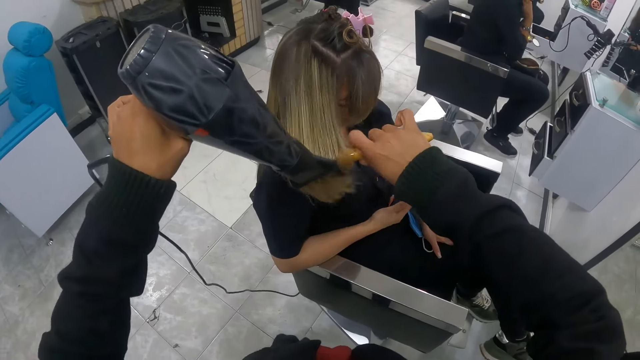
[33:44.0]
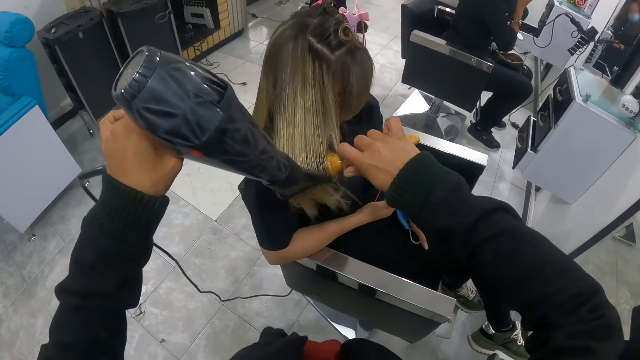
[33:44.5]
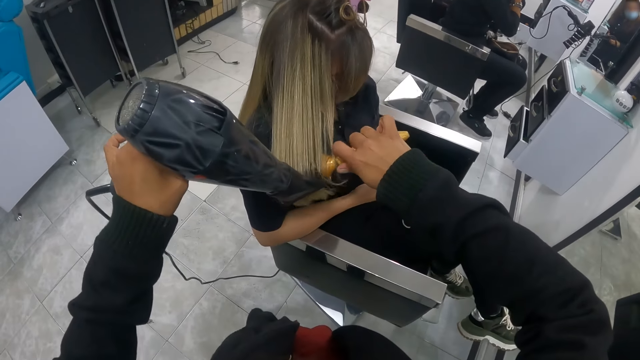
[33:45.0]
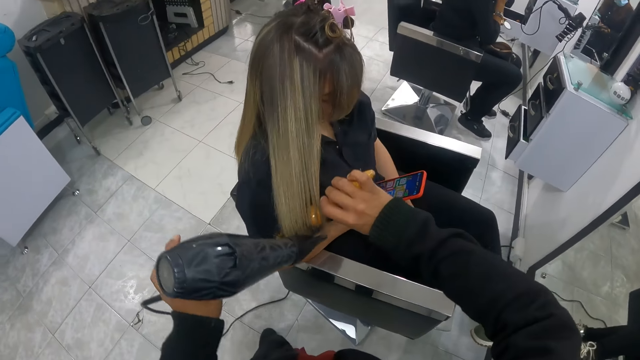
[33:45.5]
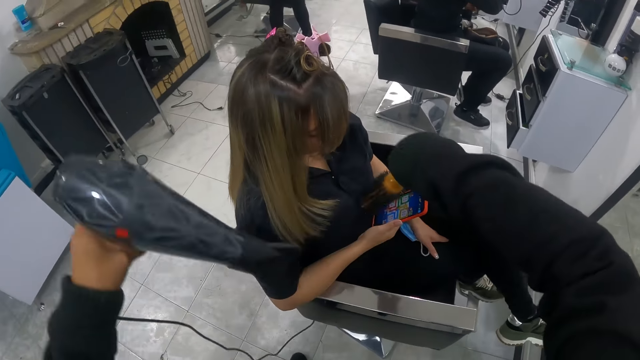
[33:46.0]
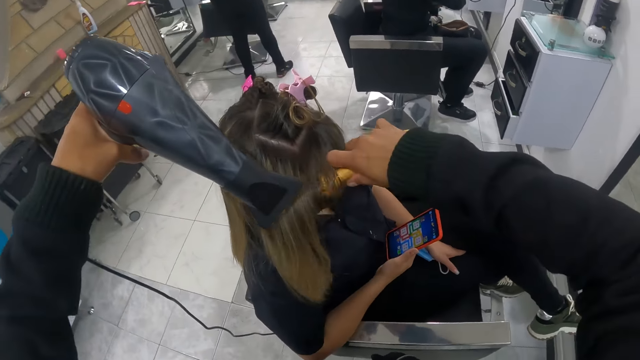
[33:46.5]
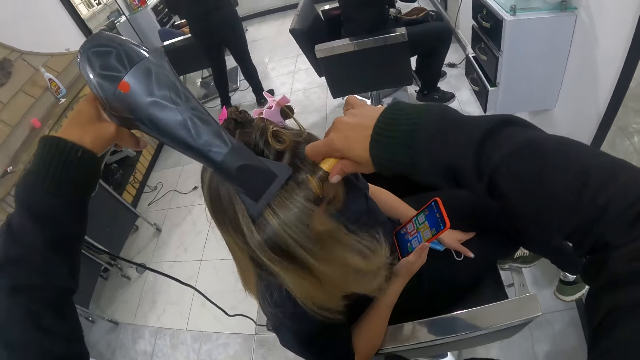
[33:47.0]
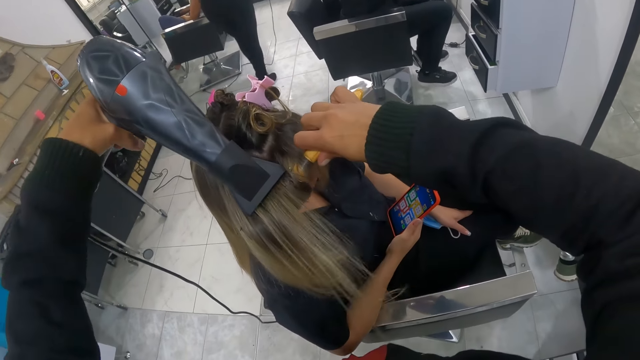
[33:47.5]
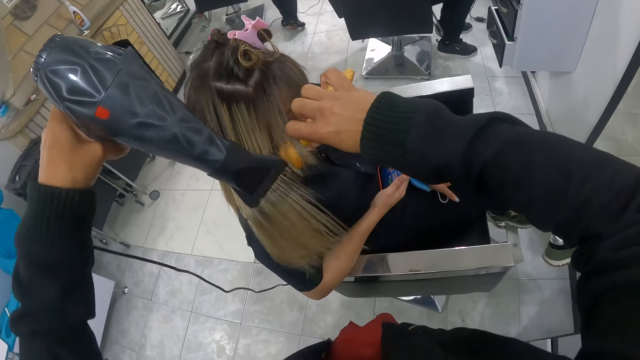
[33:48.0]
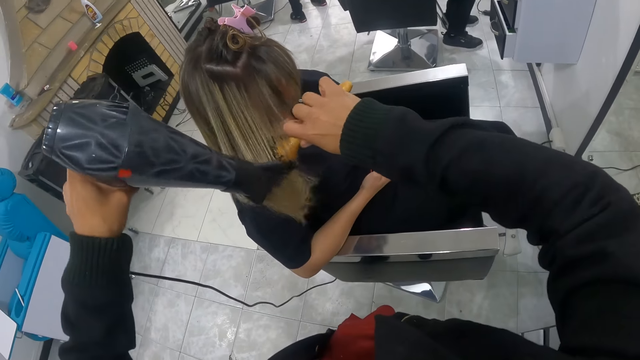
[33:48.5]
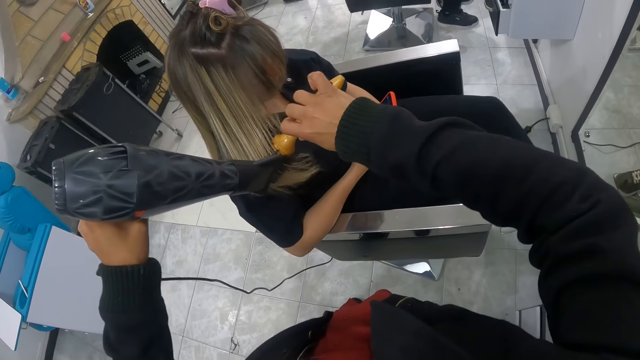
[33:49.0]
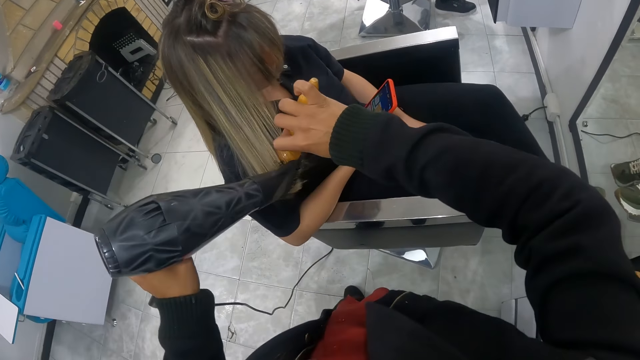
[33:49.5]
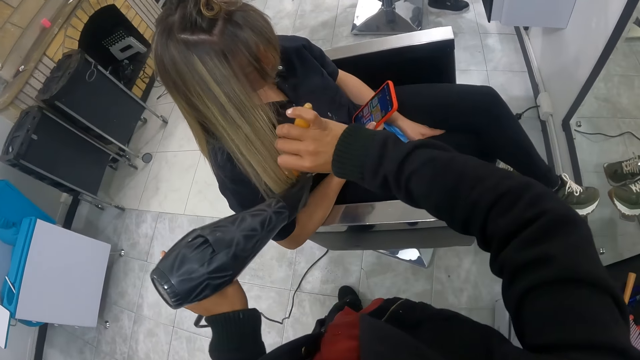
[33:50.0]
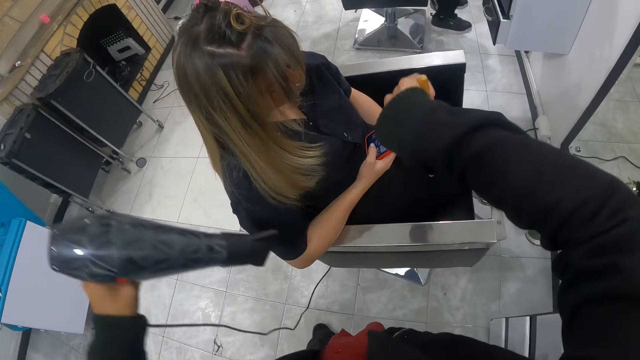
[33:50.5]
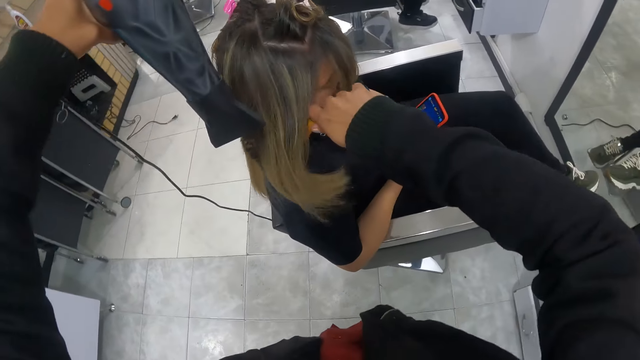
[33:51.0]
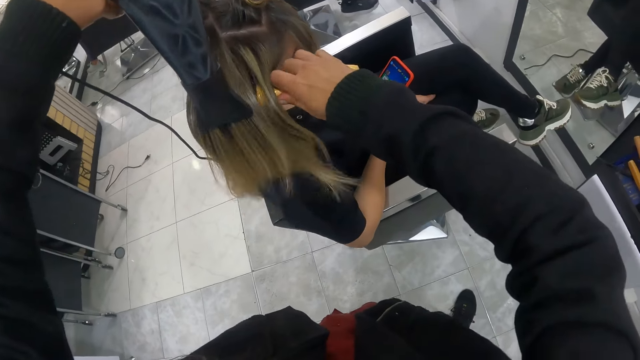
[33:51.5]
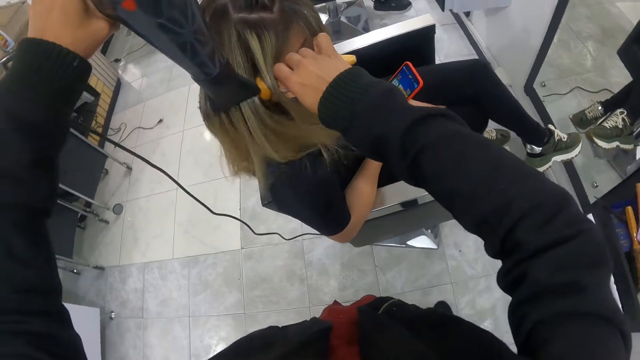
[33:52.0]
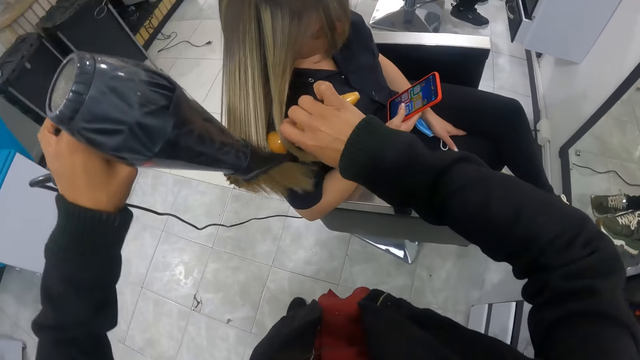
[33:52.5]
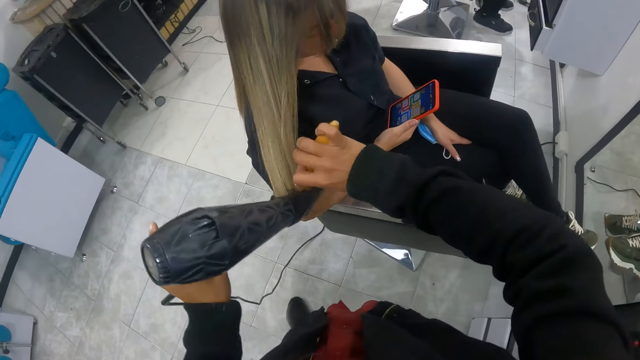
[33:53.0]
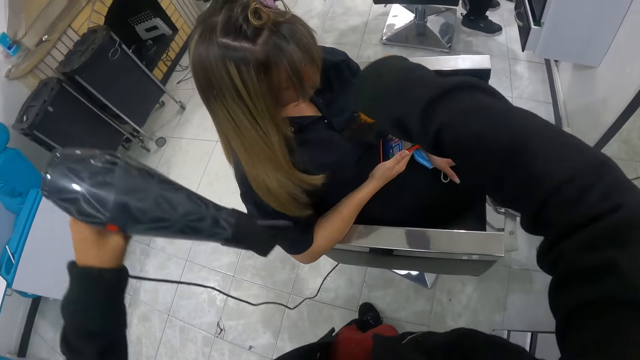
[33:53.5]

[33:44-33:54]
The camera wearer blow-dries the hair with a blow-dryer. They coil the hair with a hair brush. They blow-dry the hair with the blow-dryer. They coil the hair with the hair brush.

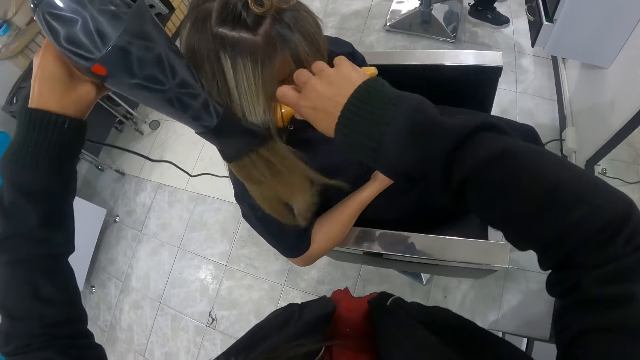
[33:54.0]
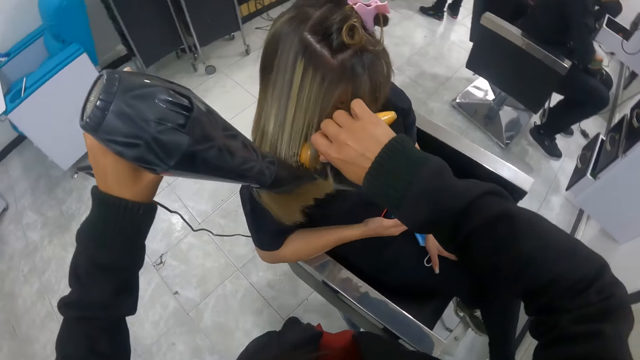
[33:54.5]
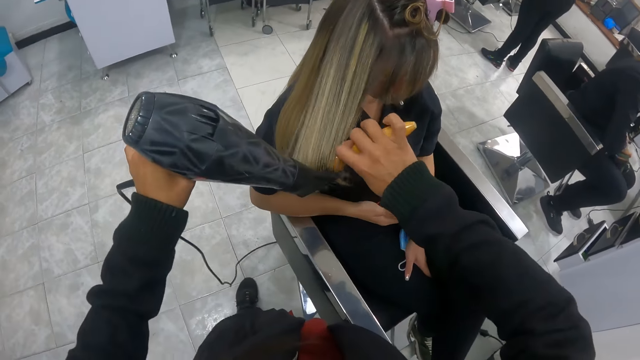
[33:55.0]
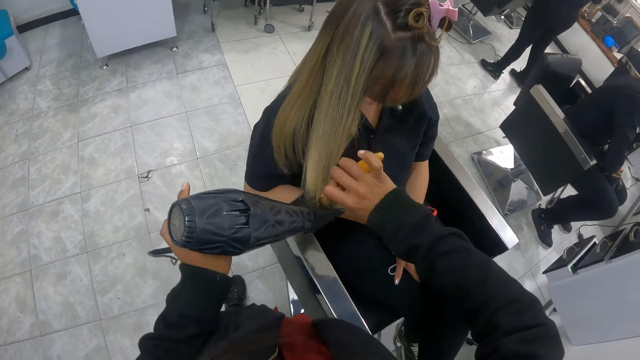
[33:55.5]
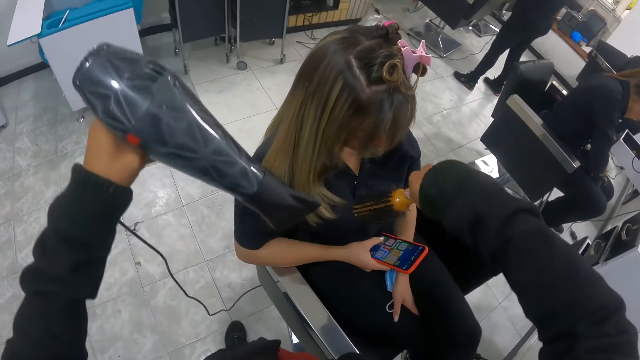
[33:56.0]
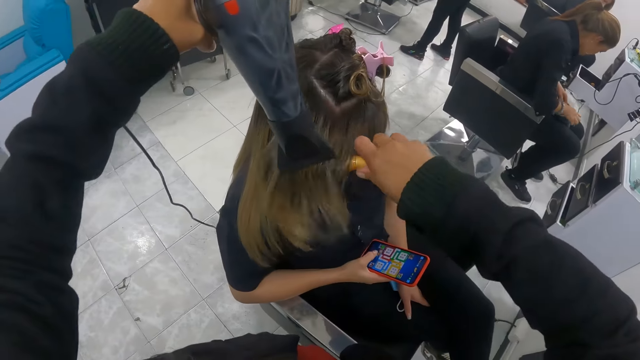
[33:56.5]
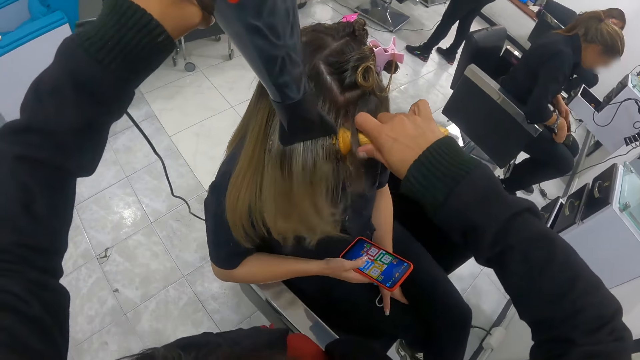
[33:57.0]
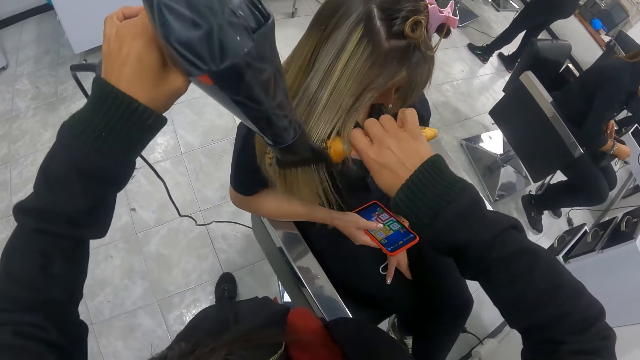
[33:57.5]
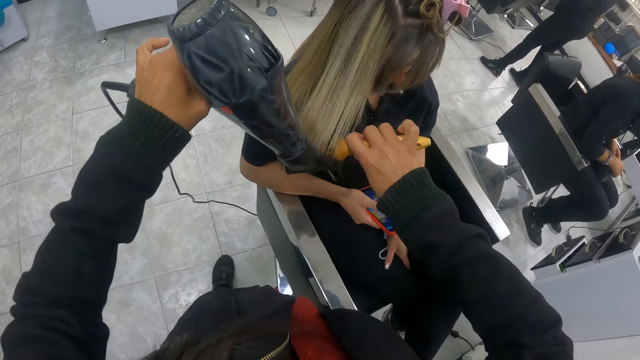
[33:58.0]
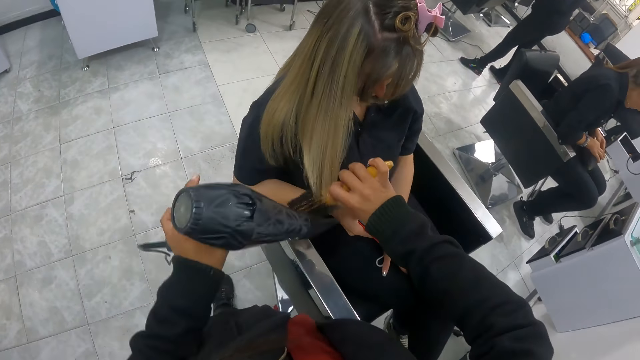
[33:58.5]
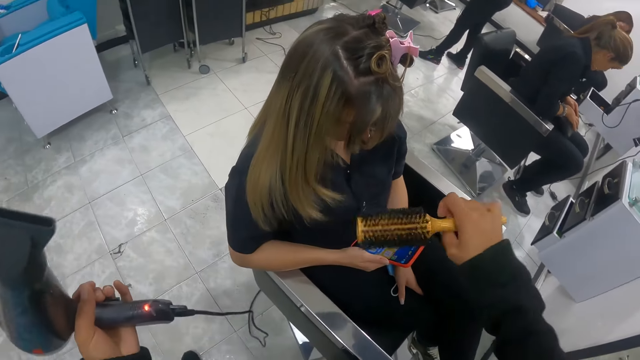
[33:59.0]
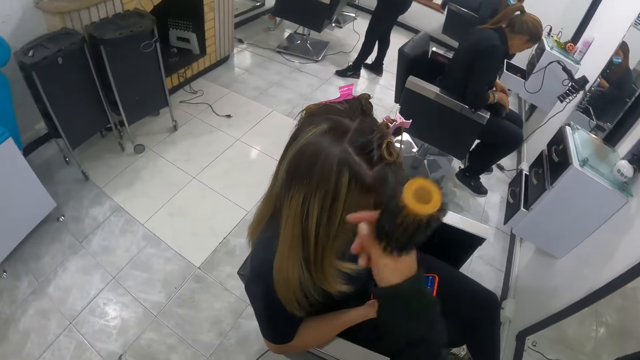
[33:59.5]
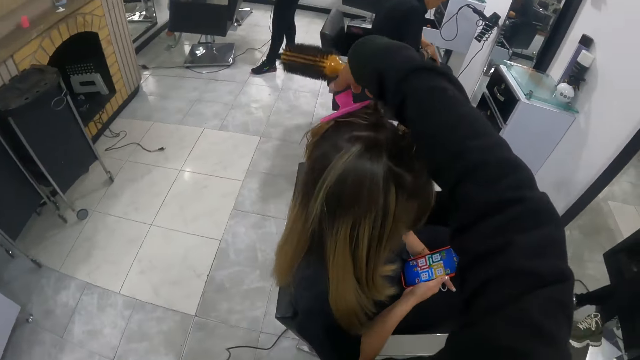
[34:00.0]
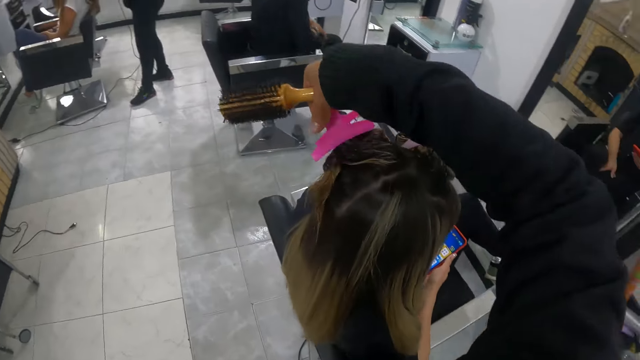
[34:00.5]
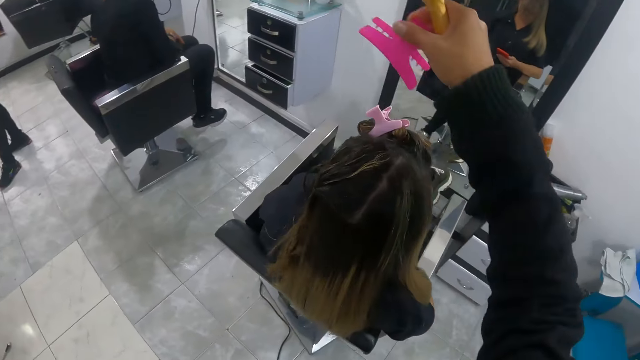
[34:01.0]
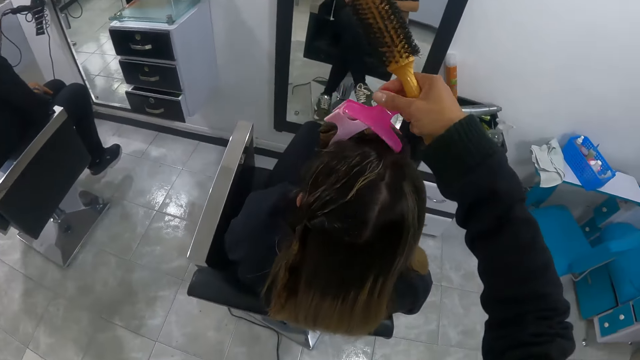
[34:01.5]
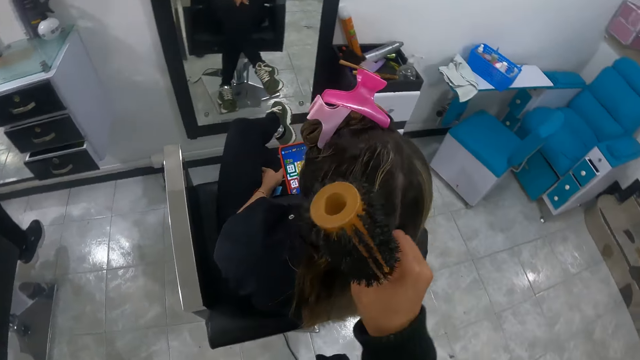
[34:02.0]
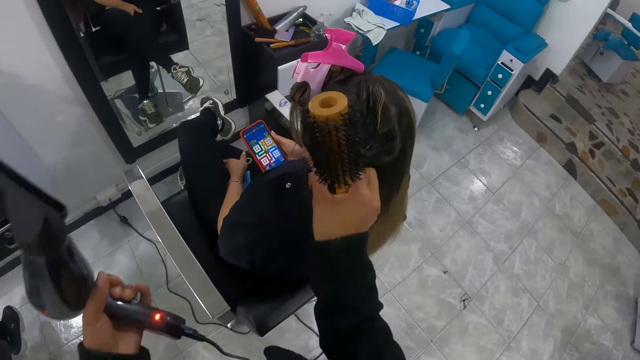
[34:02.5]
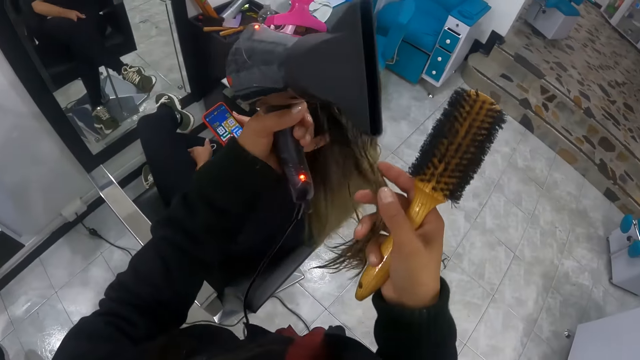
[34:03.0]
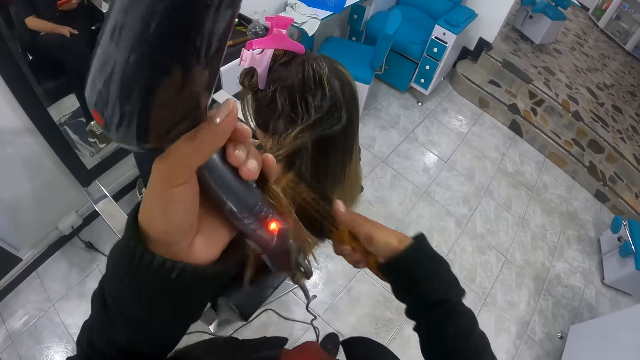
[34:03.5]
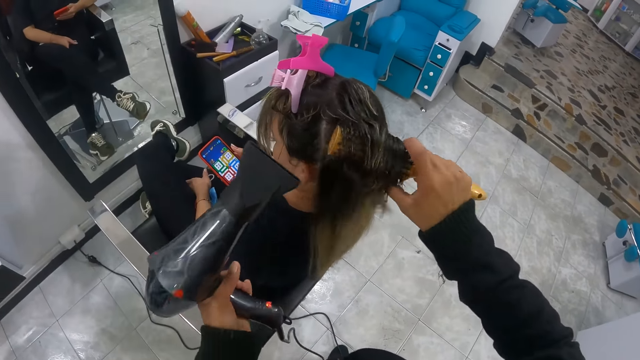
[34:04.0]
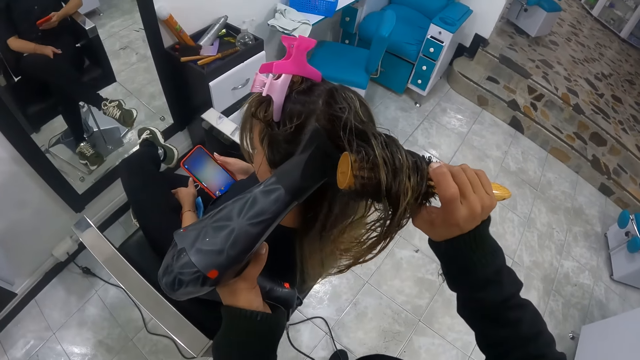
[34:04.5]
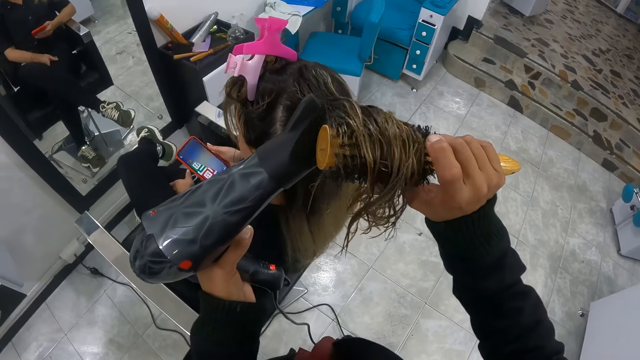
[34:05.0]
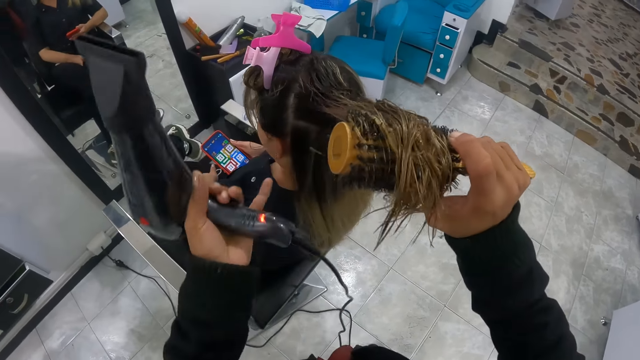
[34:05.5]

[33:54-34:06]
A woman holds a purse on her lap with both hands. The camera wearer blow-dries the hair with a blow-dryer. She moves her hands. She removes a clip from the hair of another woman with her right hand. She clips the hair with the hair clip with her right hand. She rolls the hair of the other woman with her left hand on a brush in her right hand. She touches the hair with her hand. She dries the hair of the other woman with a hairdryer in her left hand.
